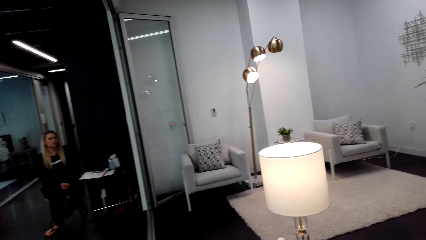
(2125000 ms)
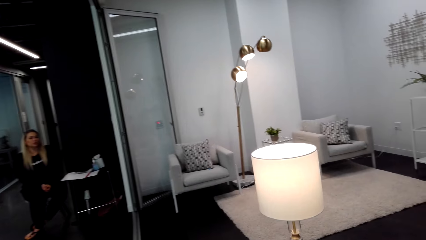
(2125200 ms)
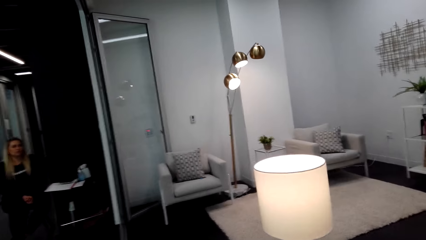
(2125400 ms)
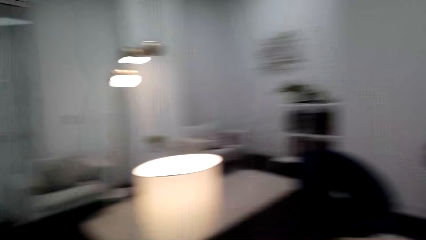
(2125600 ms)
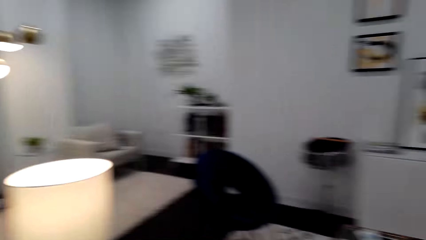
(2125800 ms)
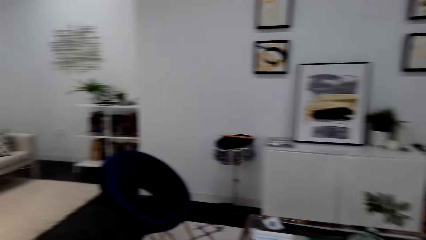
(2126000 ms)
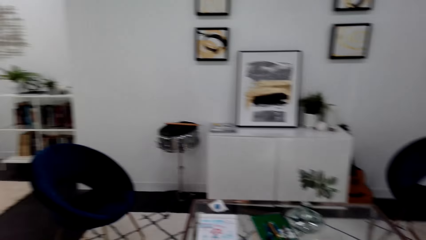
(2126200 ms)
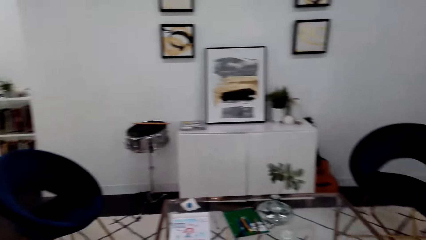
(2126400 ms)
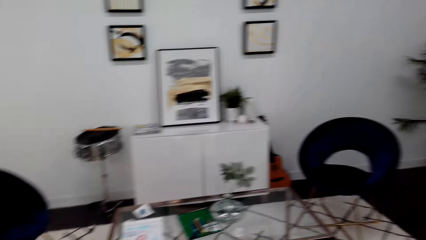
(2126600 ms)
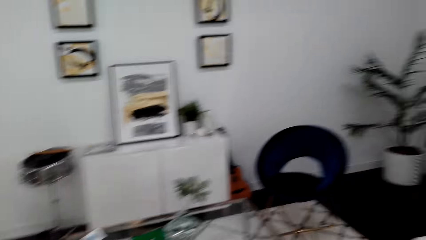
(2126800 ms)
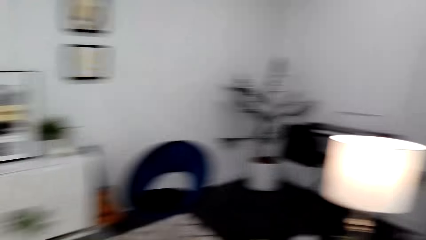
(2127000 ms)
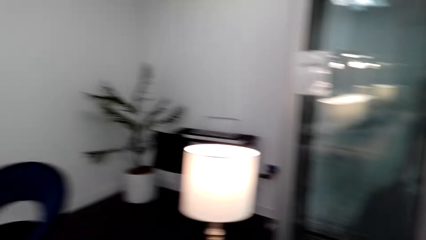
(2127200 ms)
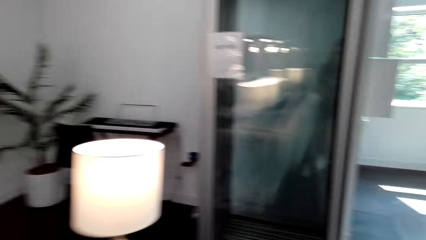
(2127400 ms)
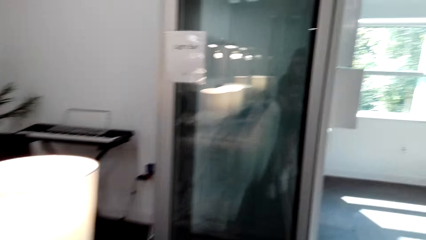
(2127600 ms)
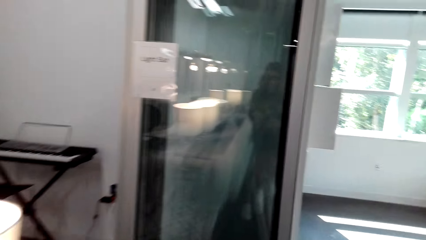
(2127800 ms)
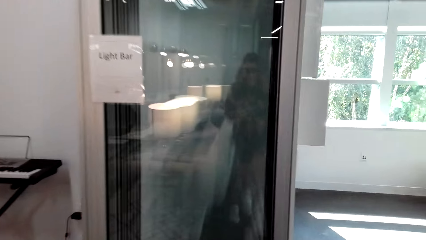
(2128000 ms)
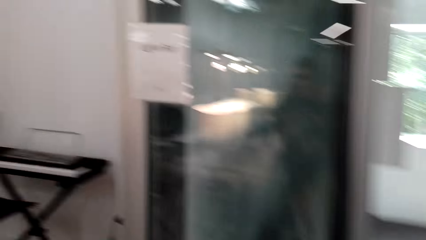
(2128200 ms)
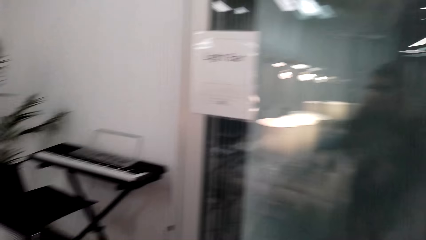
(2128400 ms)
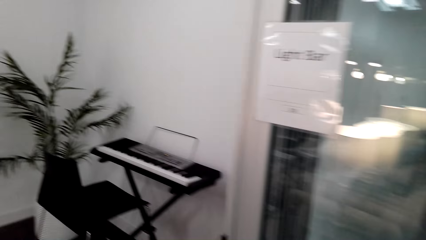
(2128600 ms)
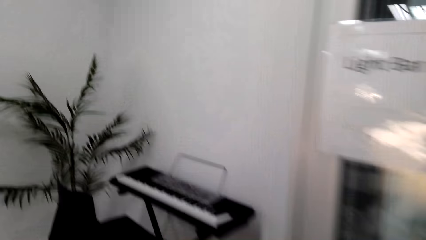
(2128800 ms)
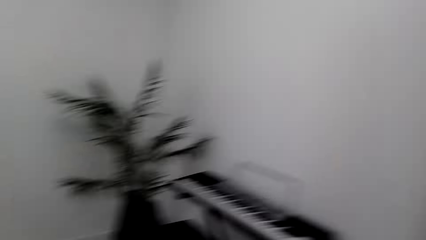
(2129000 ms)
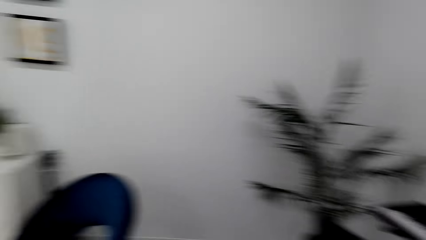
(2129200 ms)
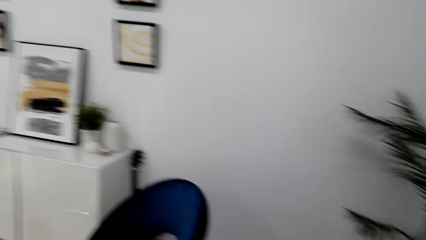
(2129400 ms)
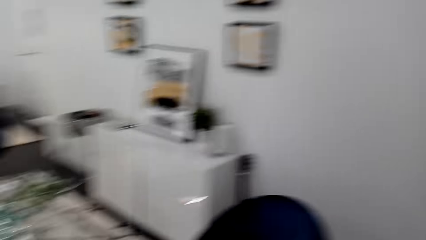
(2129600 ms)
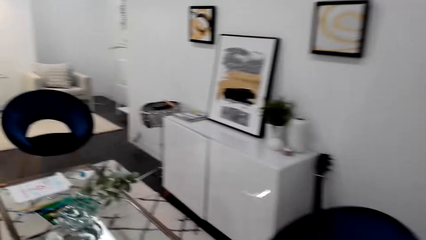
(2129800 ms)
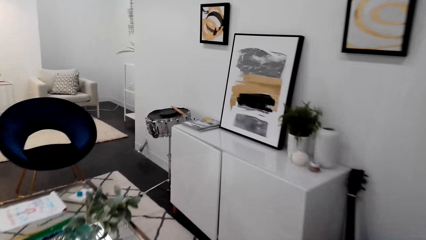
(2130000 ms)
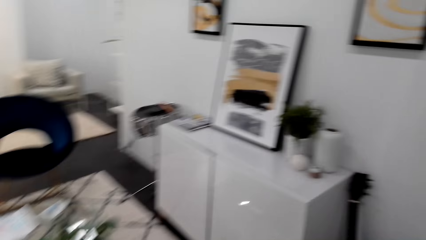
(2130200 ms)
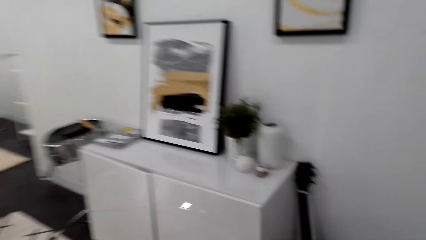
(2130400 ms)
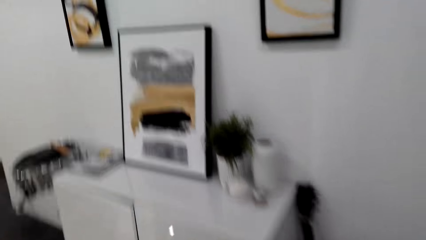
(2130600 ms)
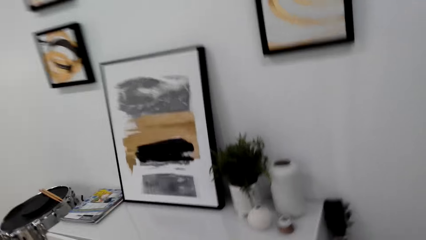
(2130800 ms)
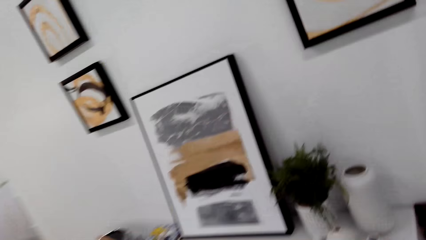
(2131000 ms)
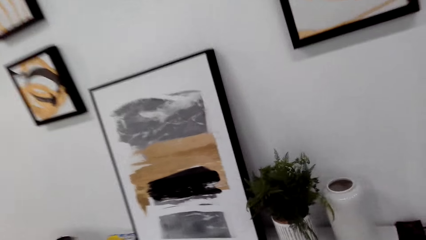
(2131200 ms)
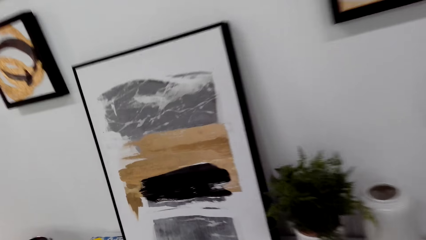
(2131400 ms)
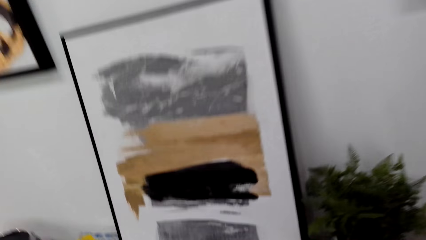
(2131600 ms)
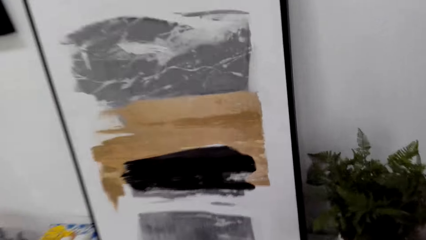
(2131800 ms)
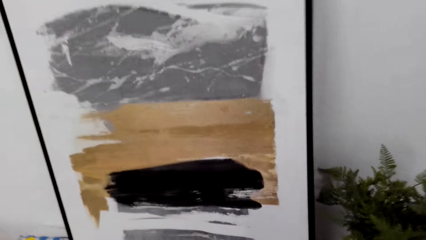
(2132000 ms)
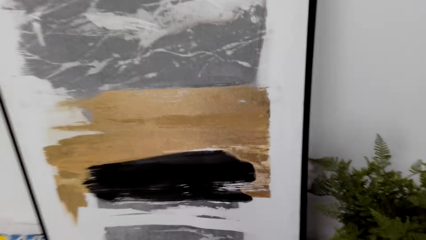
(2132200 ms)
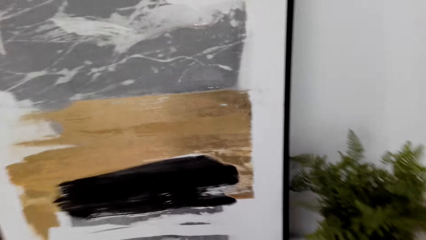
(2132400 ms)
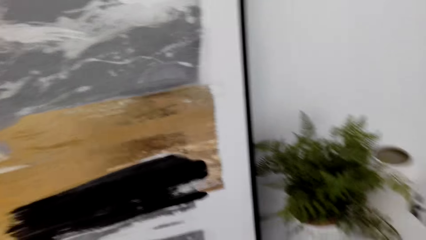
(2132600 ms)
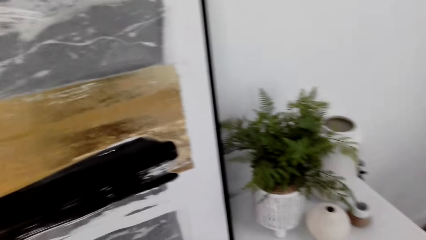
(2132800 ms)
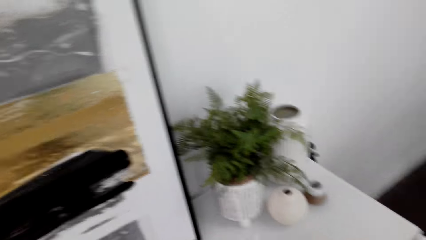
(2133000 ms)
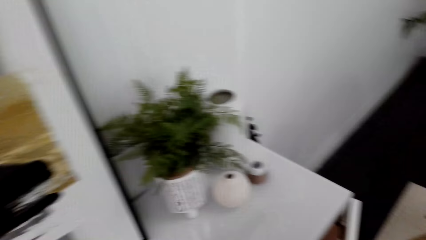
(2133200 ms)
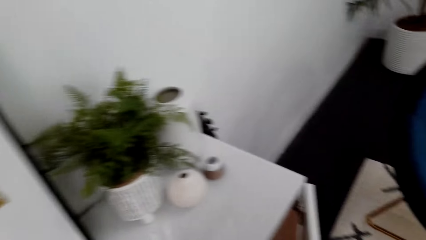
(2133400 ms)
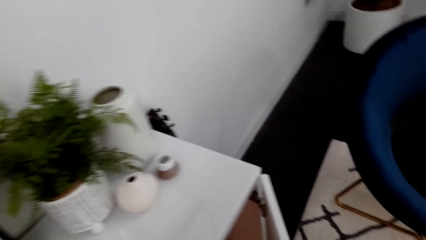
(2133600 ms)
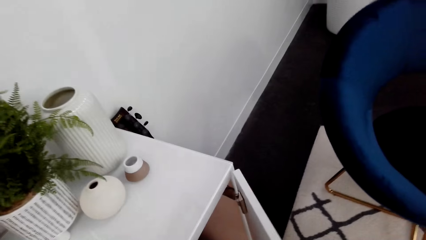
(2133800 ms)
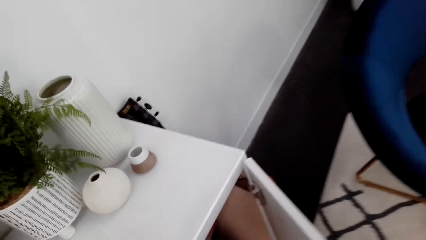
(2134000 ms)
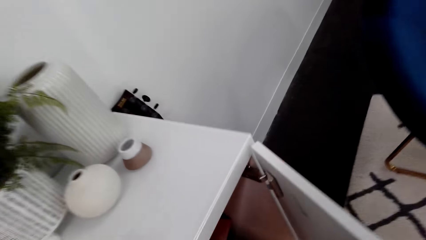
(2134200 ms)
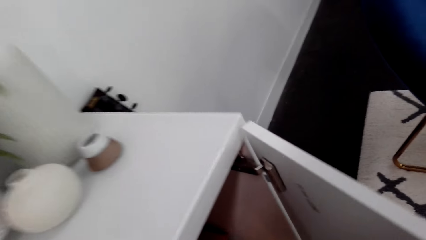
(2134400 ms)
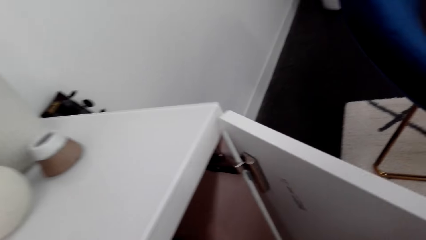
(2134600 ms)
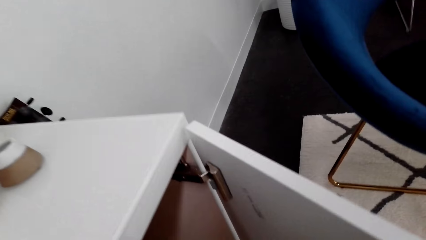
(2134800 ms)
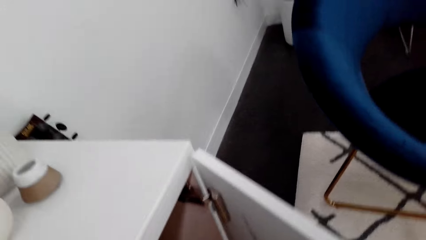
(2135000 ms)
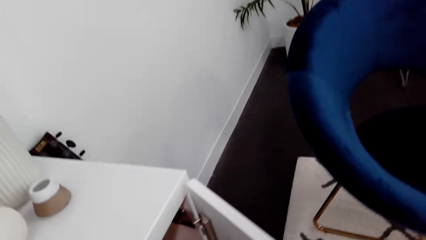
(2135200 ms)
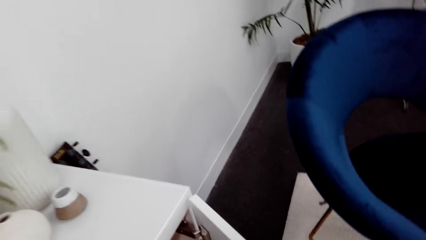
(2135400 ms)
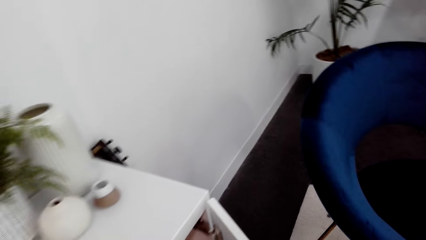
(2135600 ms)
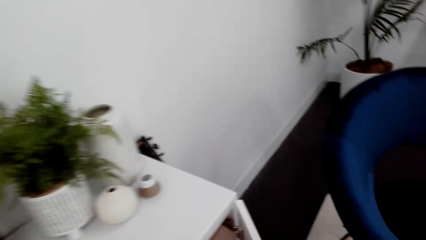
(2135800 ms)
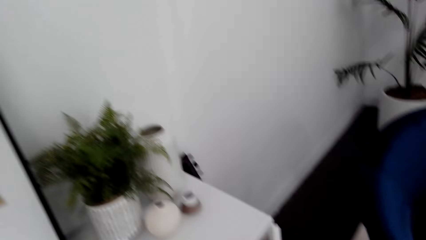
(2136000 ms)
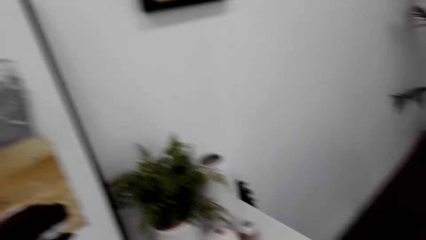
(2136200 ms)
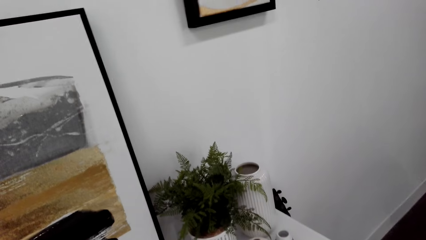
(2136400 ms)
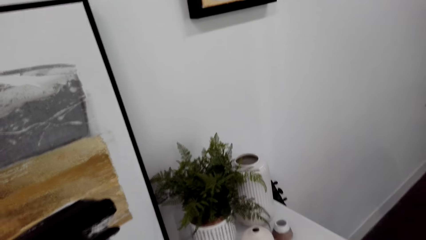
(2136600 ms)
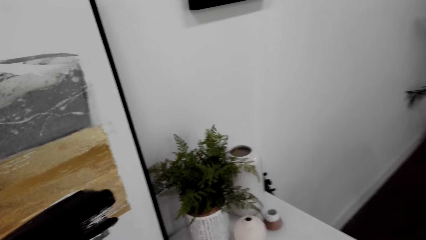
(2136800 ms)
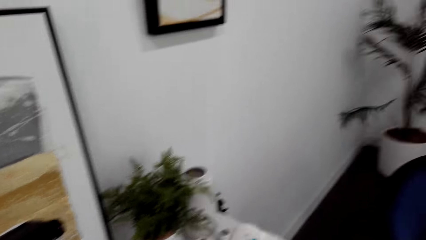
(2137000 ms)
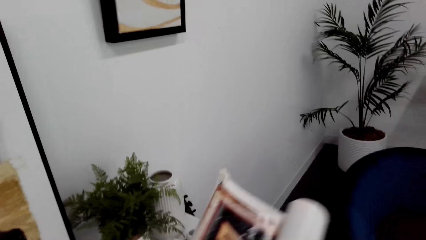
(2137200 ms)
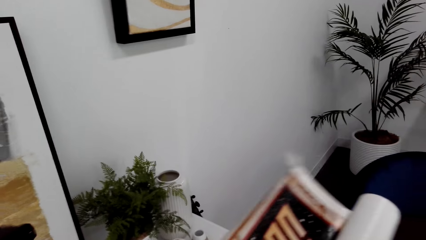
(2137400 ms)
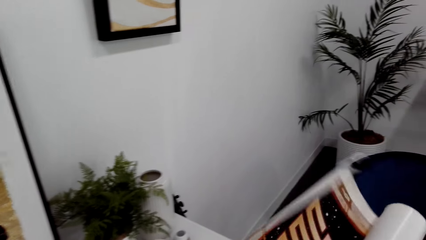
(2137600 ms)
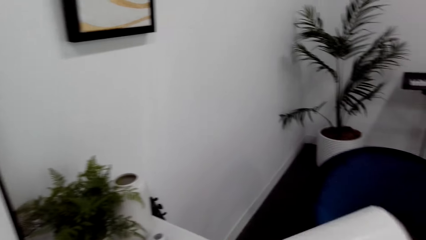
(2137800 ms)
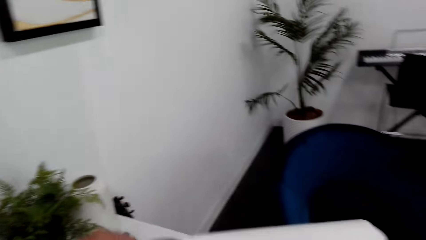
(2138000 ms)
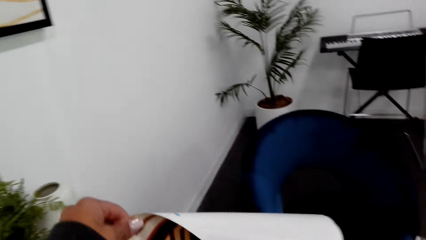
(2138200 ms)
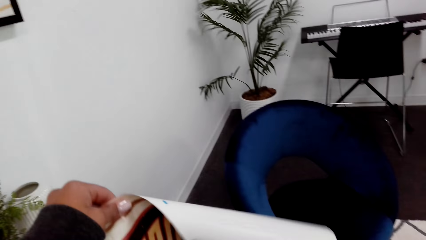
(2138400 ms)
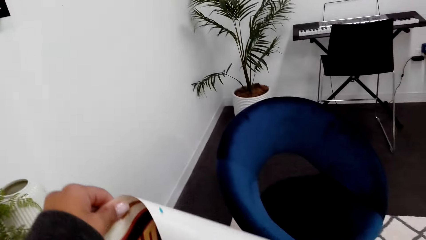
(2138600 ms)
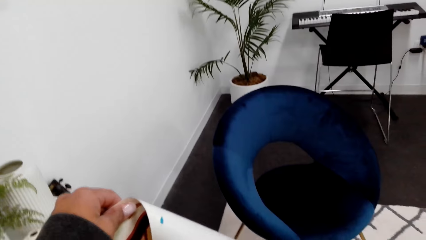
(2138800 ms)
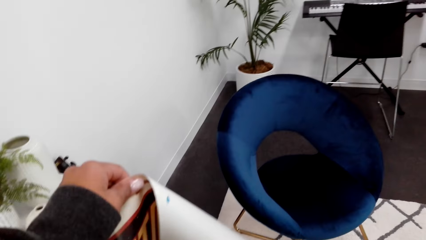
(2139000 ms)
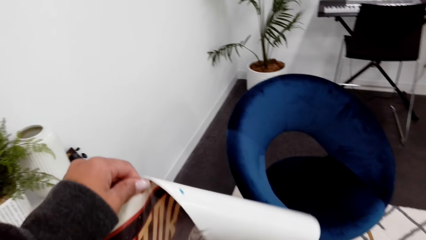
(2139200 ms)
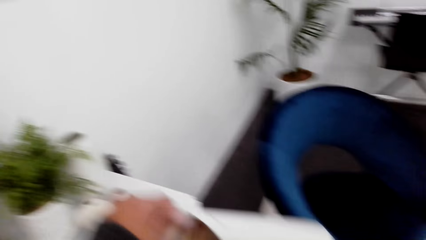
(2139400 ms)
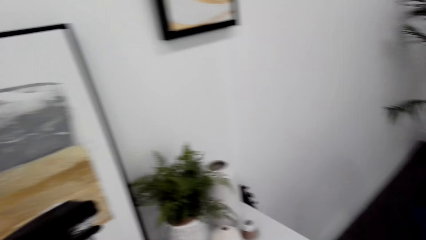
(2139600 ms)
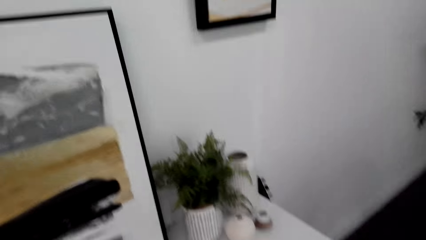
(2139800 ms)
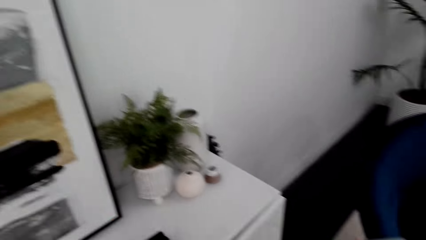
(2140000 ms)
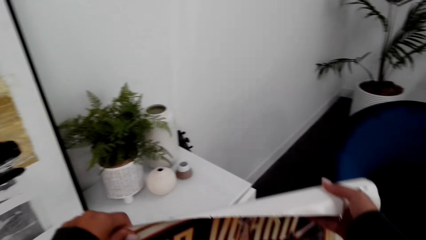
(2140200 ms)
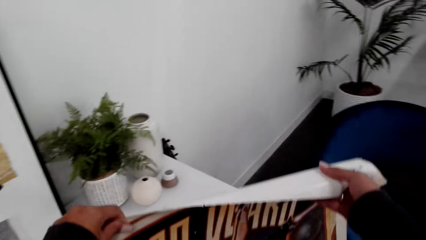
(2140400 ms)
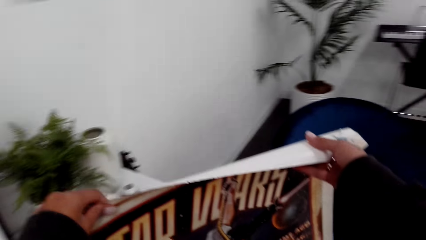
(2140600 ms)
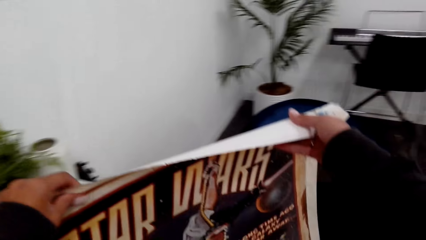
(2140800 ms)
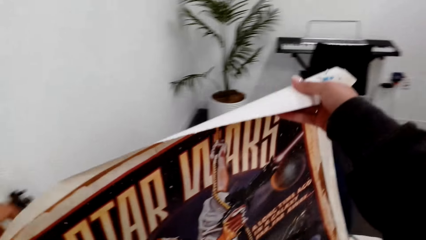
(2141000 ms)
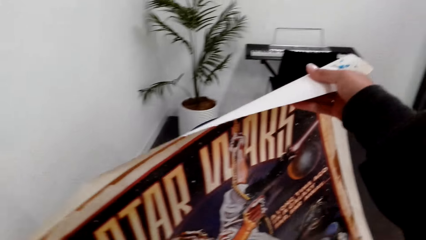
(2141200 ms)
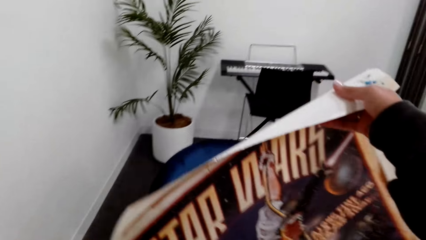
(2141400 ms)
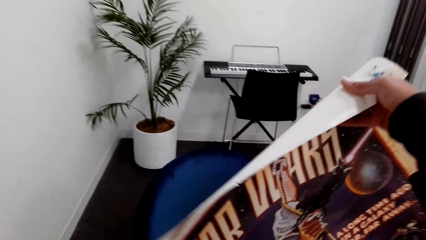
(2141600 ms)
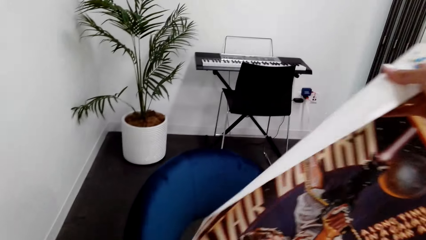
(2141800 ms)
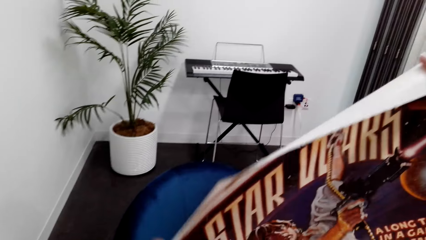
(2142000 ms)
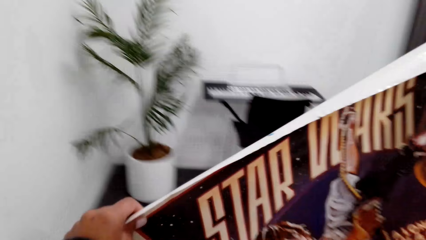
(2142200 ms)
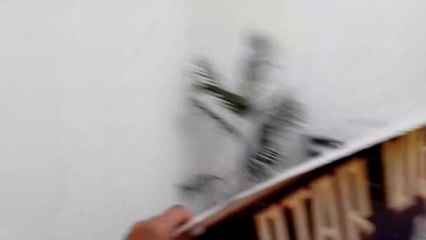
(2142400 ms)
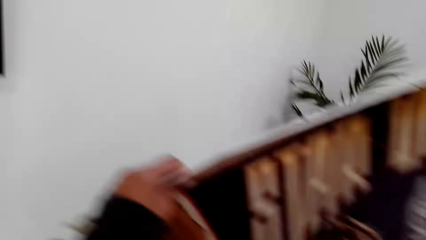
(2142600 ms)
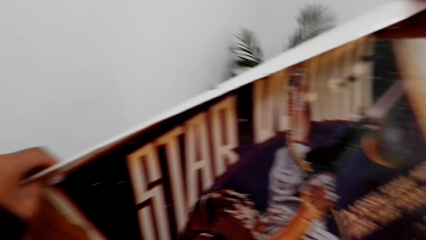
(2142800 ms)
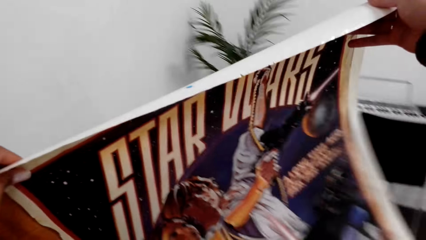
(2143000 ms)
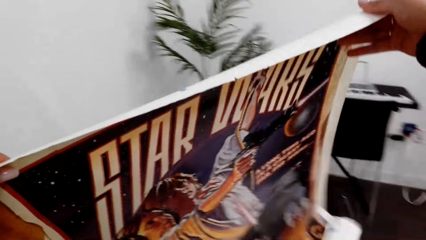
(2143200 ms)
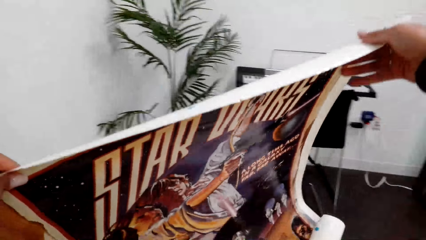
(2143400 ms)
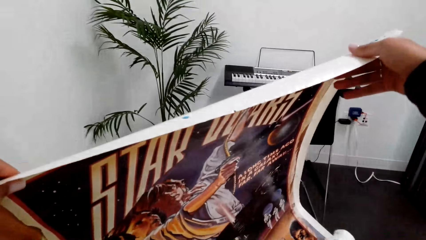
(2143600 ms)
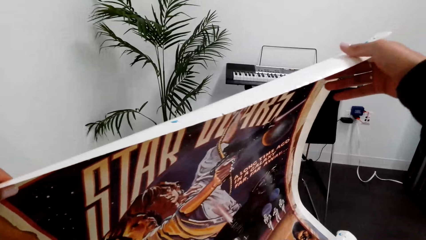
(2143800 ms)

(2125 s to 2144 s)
The camera wearer walks around the house. They open the cardboard or cabinet. They pick up an art. They dialogue with a person. They look at the paper.
